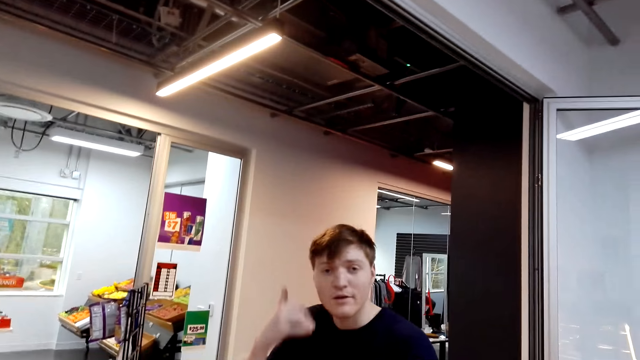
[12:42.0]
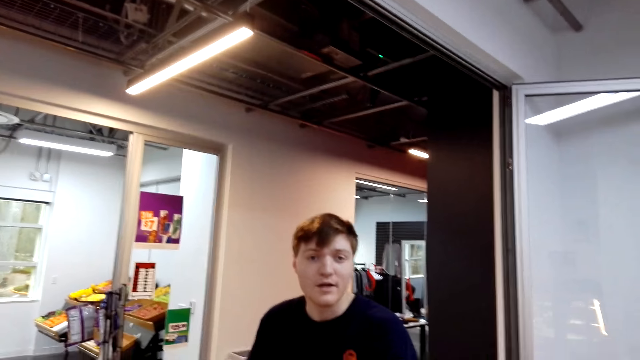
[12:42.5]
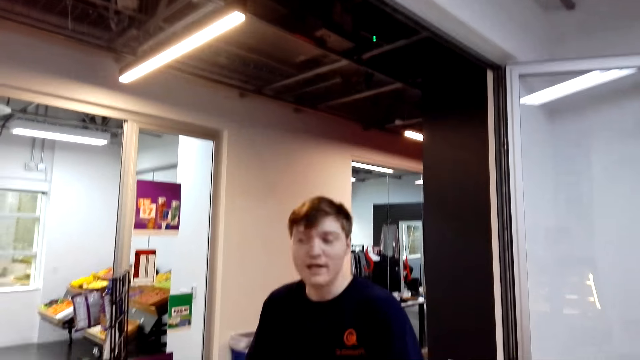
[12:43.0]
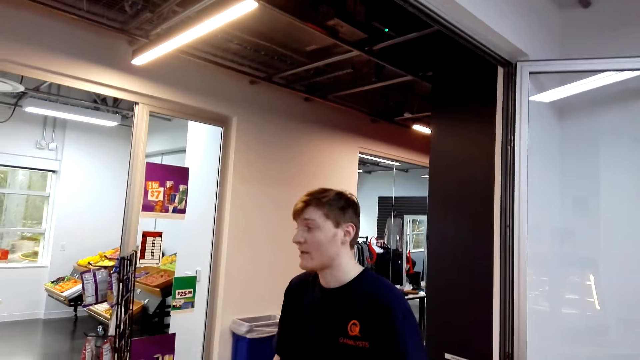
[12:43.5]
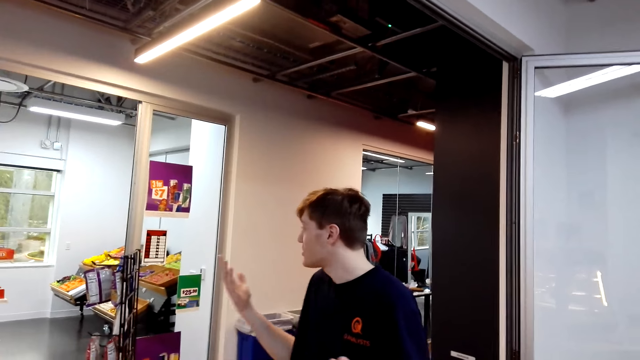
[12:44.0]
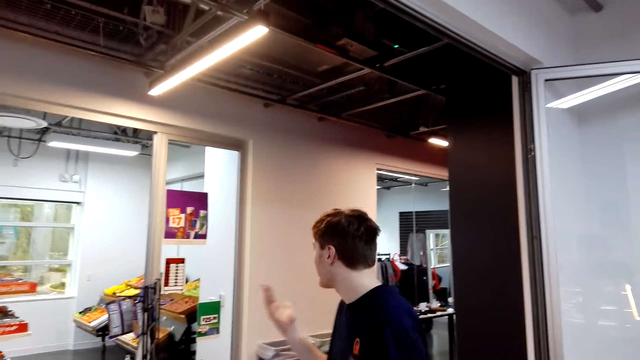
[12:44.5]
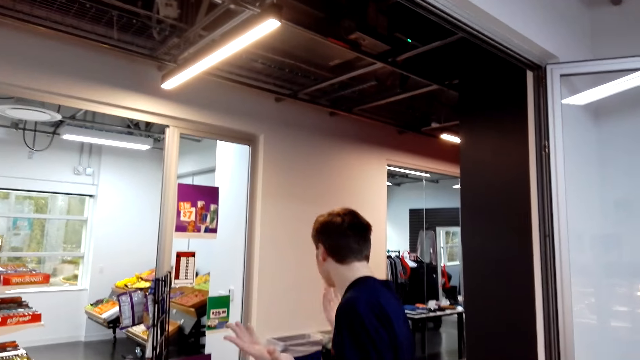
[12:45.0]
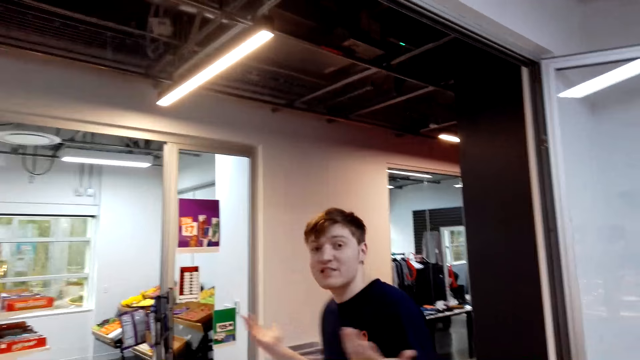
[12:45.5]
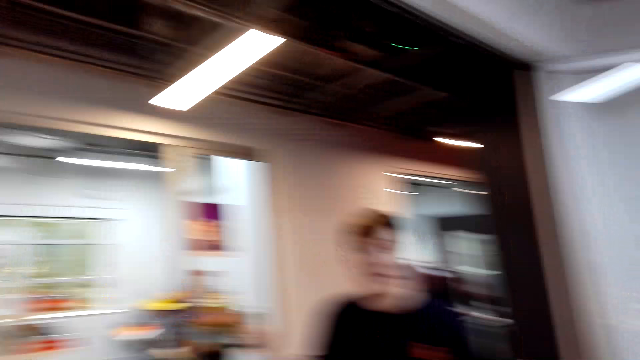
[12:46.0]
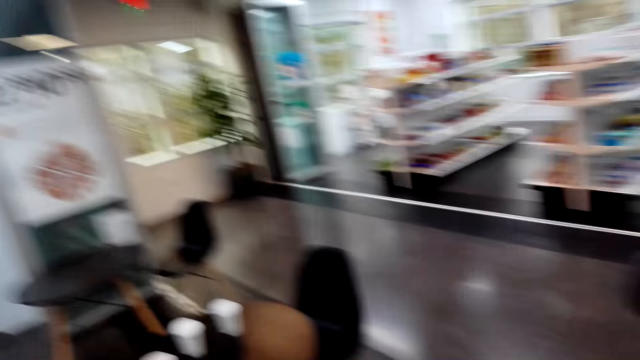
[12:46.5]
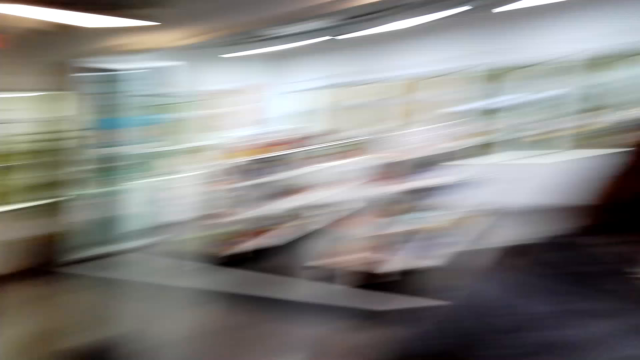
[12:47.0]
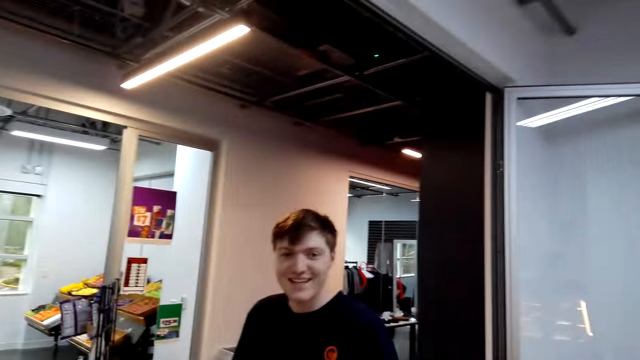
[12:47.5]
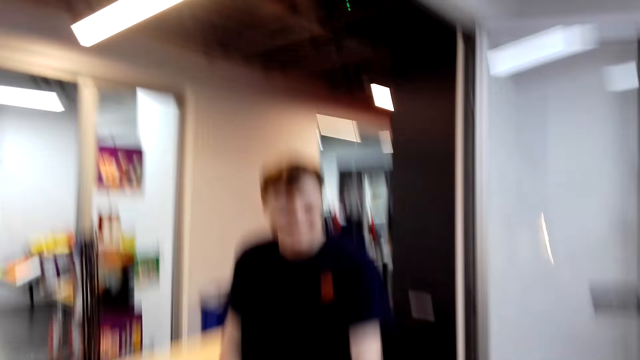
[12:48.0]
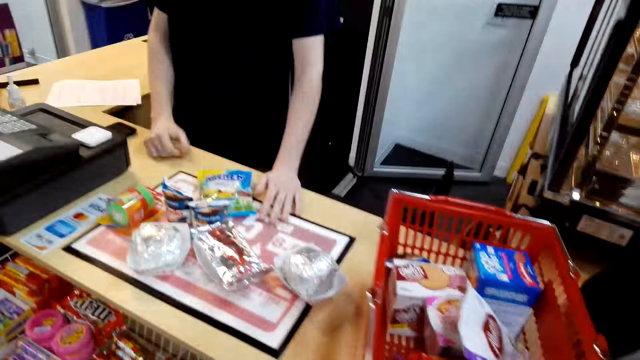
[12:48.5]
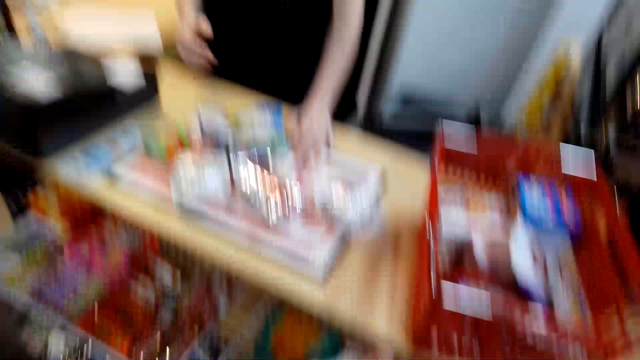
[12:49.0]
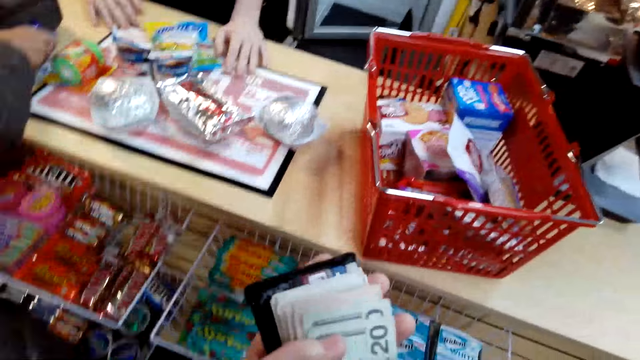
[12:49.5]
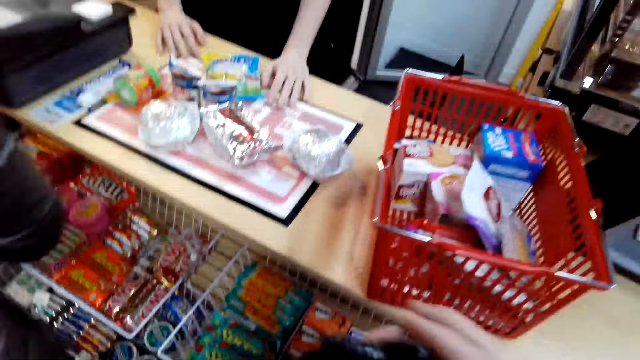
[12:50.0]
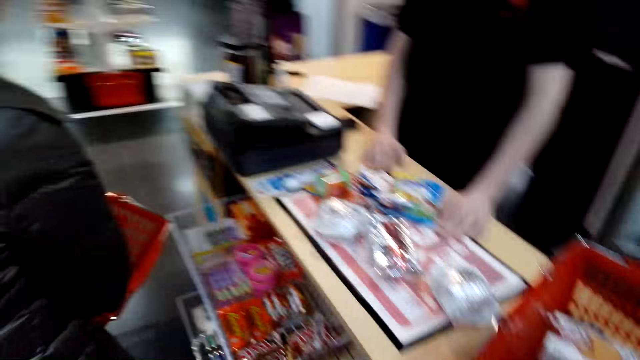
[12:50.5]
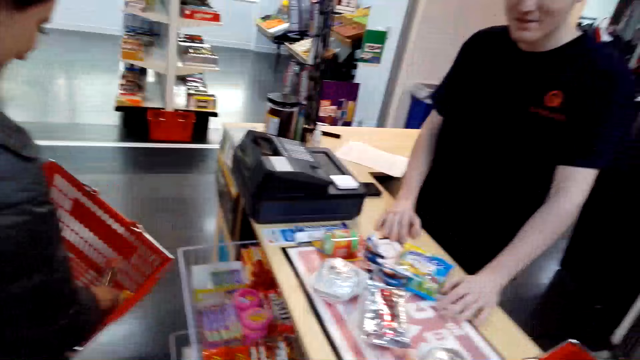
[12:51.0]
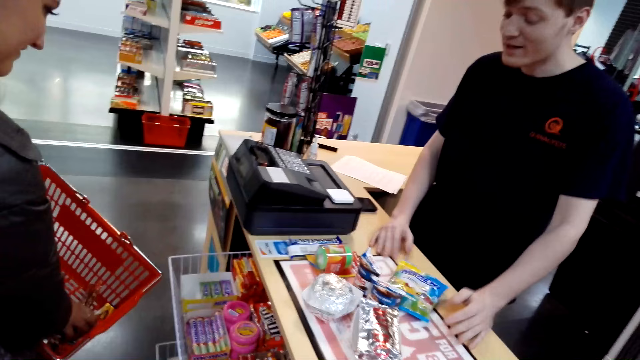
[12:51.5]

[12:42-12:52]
A person moves the hand. The person moves the hand sideways. The camera wearer looks around. He speaks to a cashier. Another person puts something down. The camera wearer checks money in his wallet. He holds the cash.

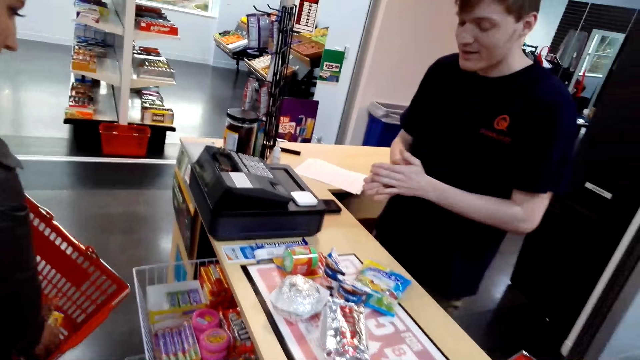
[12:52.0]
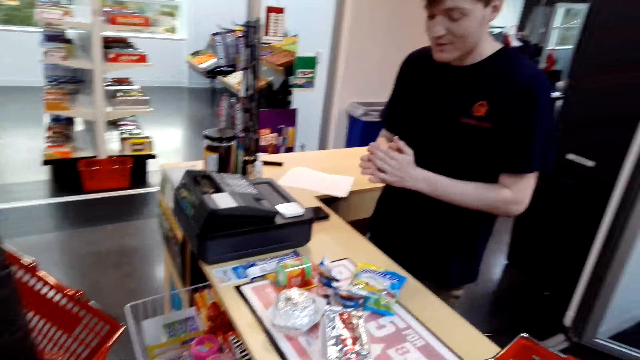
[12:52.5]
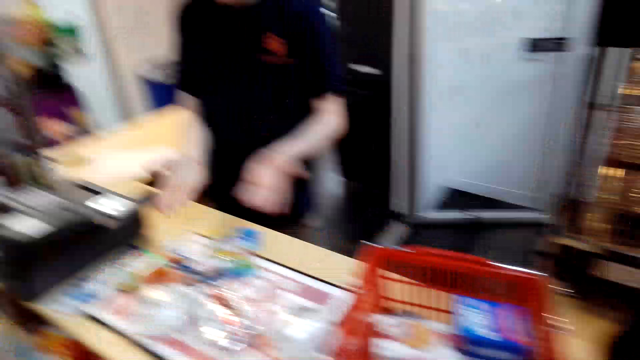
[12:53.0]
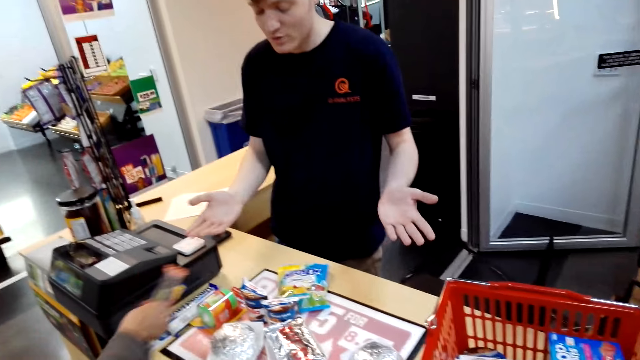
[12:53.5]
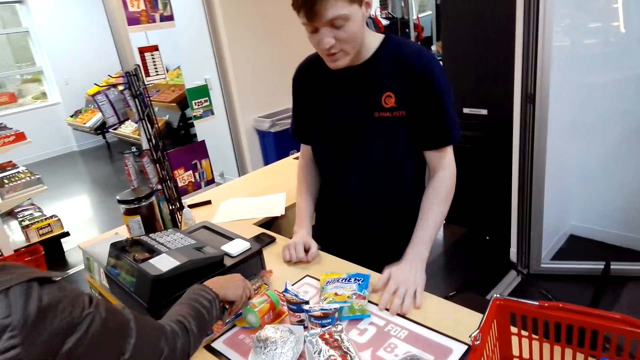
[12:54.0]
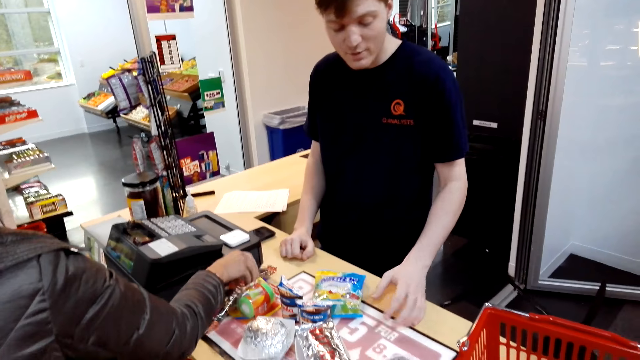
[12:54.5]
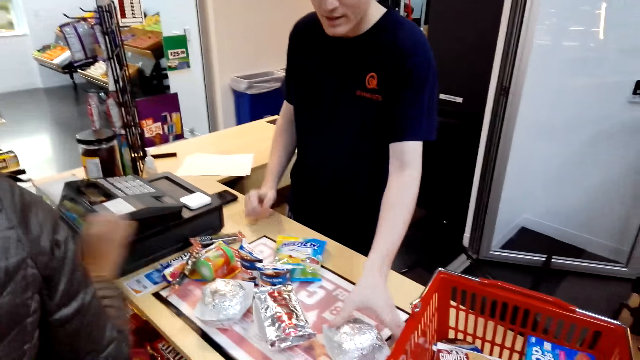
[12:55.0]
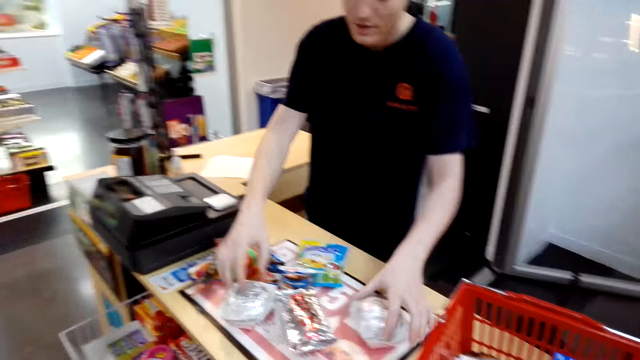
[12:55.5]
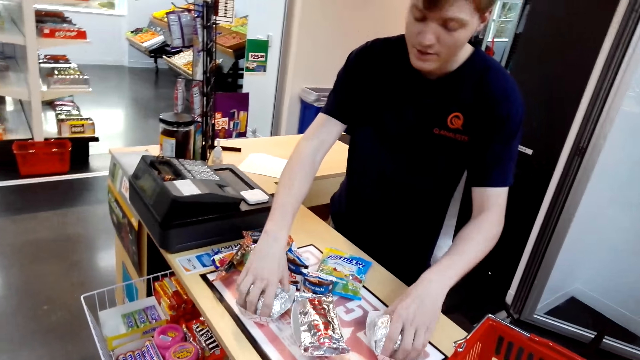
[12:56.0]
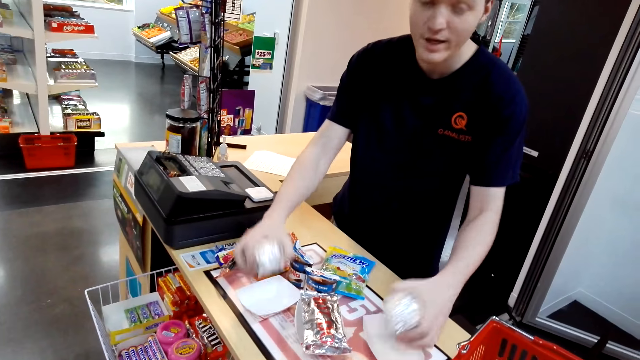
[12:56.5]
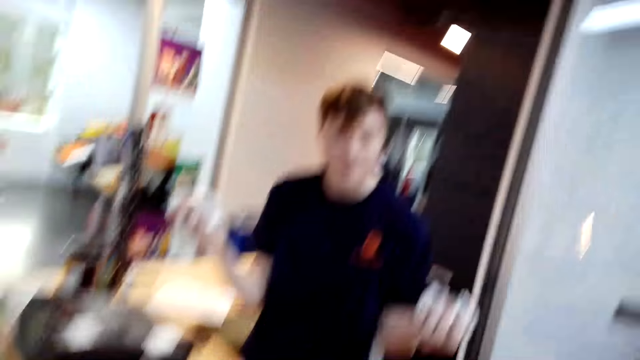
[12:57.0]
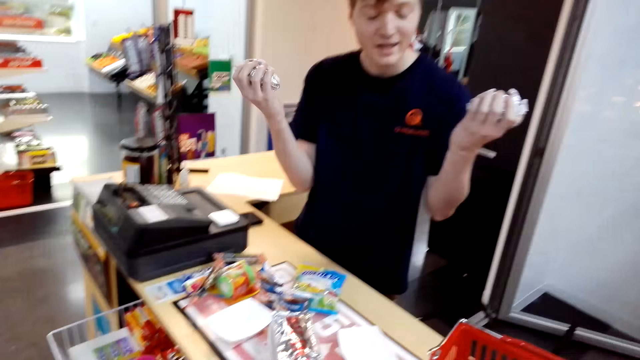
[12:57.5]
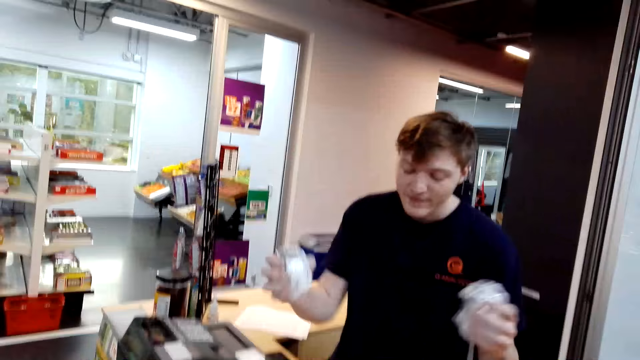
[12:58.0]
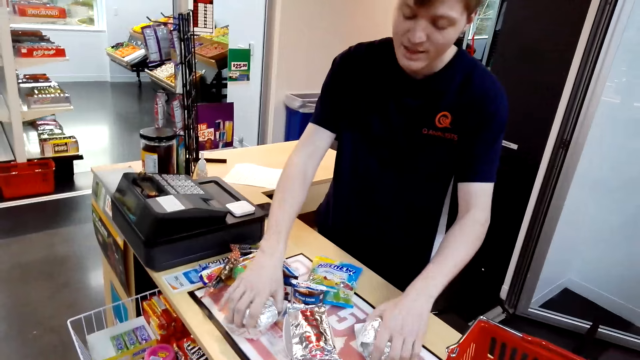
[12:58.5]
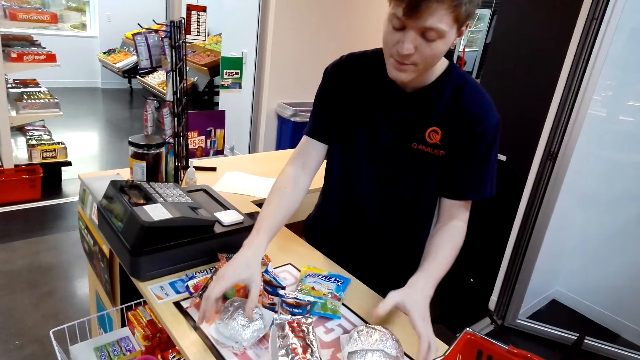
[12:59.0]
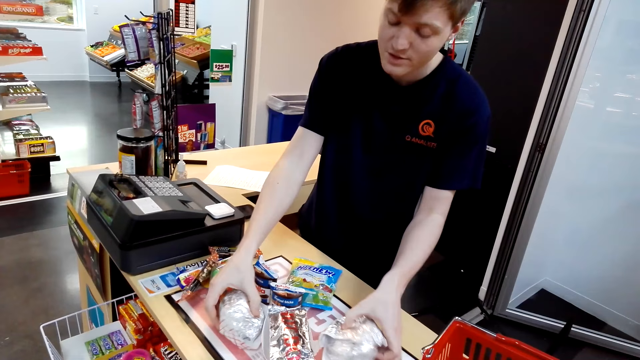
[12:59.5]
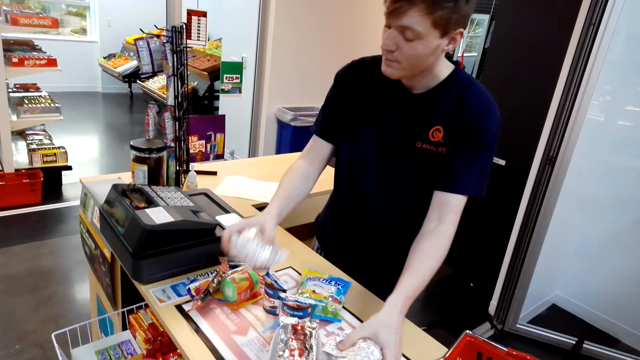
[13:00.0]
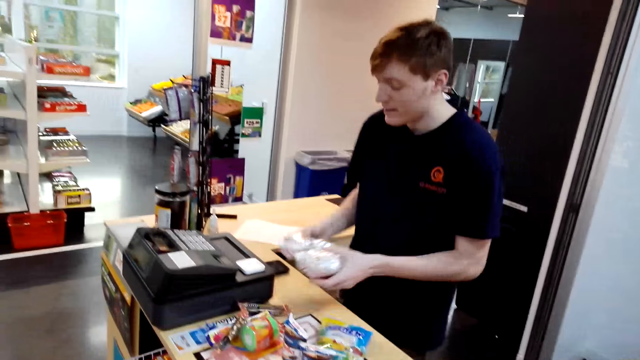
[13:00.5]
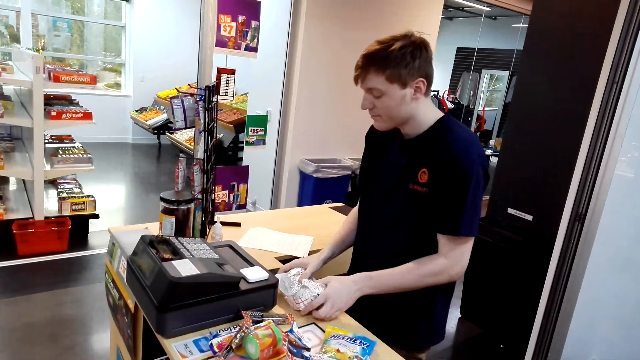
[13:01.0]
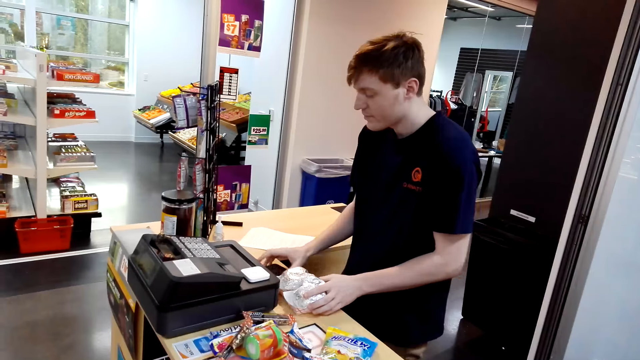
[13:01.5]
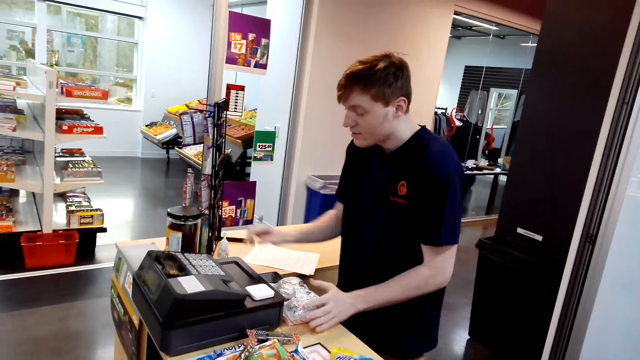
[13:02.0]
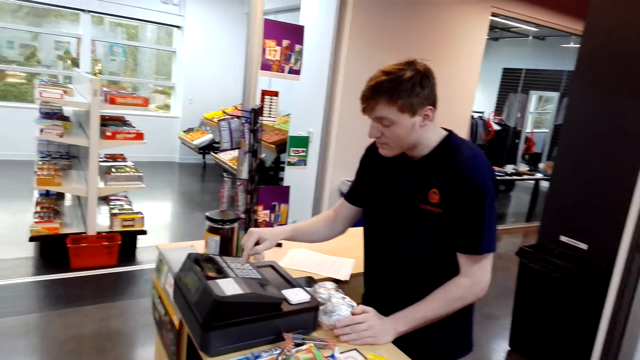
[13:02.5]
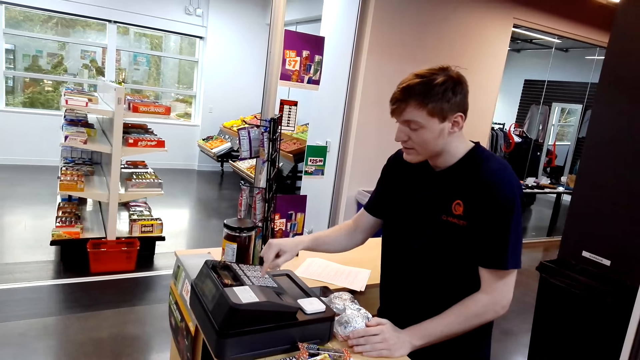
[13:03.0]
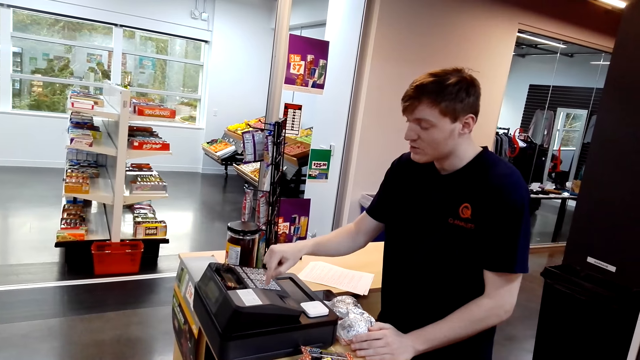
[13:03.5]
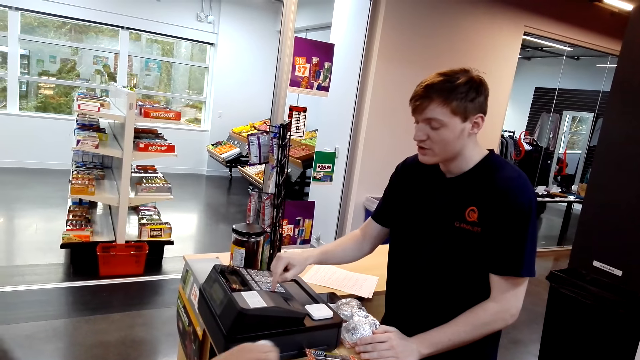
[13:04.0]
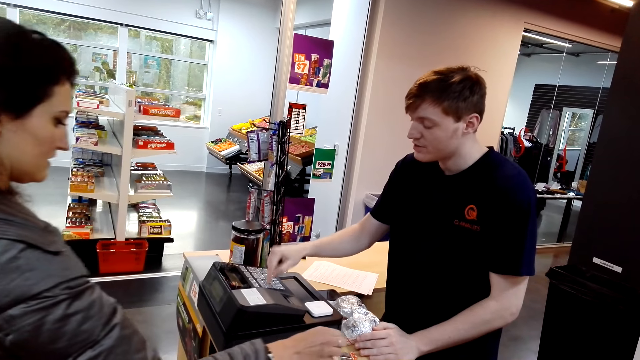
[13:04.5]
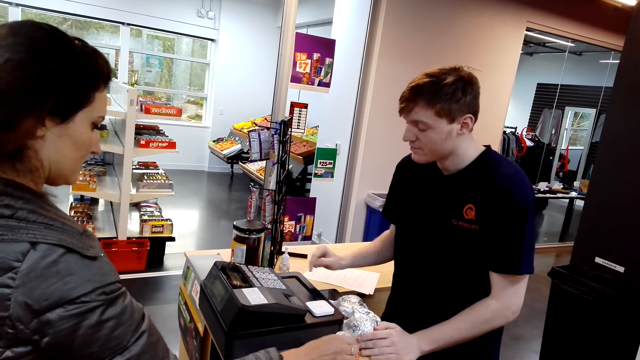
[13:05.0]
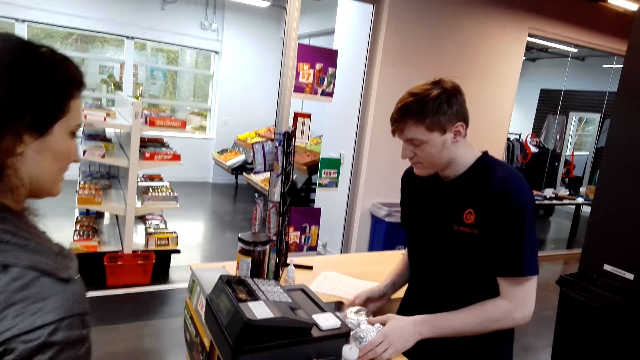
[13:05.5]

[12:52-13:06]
The cashier puts the hands together. The cashier speaks to the camera wearer. A person gives the packet of something to the cashier. The cashier takes the packet of burger, puts the burger down, takes the burgers and puts the burgers down. The cashier presses keys on the billing machine. The cashier speaks to the camera wearer. The person puts a bottle on the desk.
